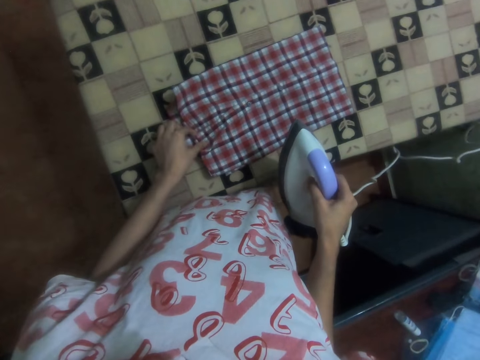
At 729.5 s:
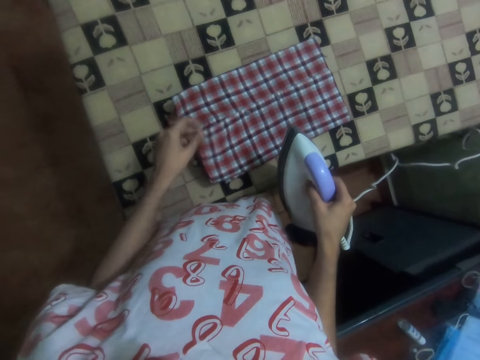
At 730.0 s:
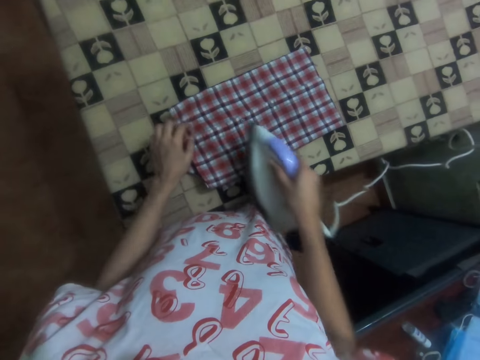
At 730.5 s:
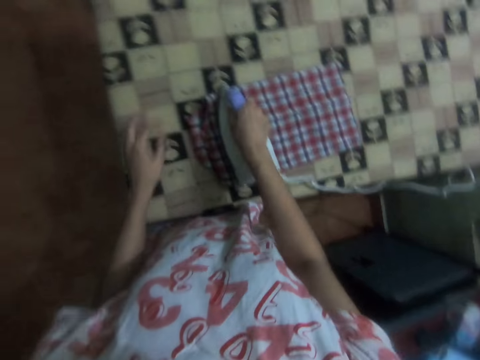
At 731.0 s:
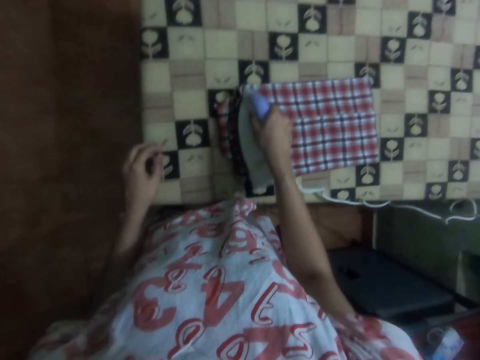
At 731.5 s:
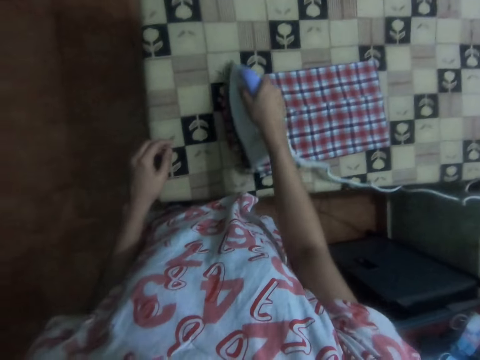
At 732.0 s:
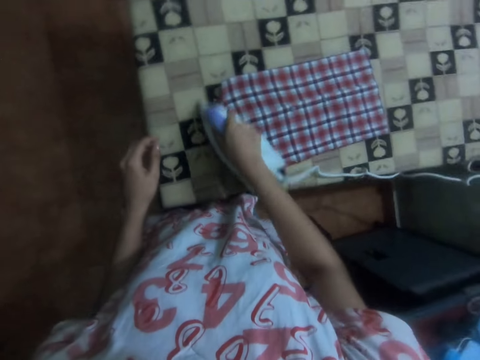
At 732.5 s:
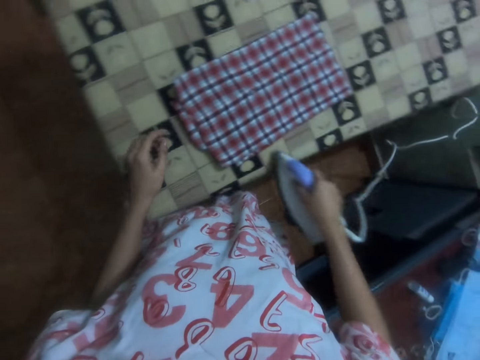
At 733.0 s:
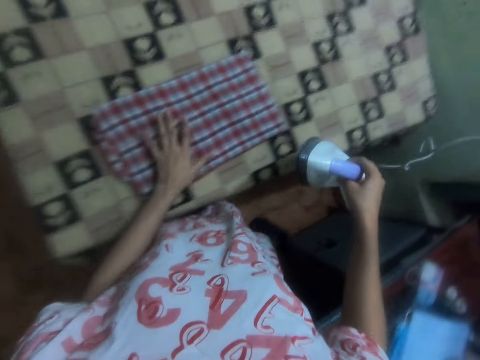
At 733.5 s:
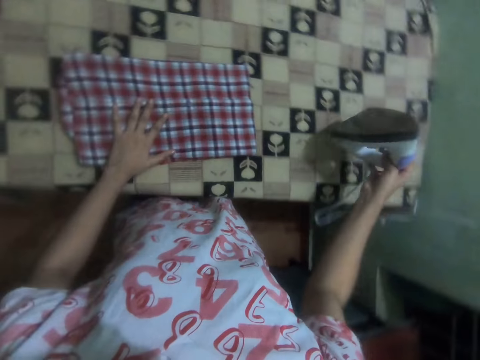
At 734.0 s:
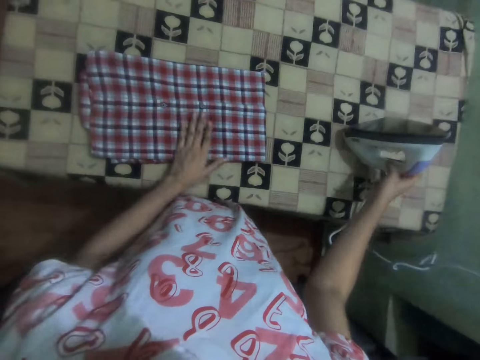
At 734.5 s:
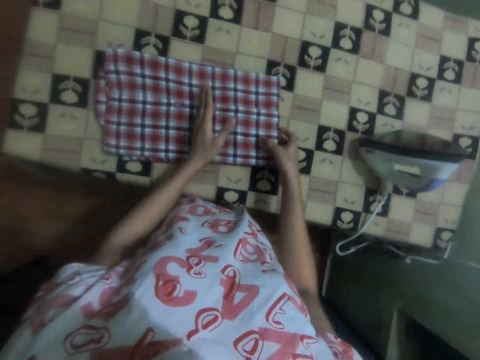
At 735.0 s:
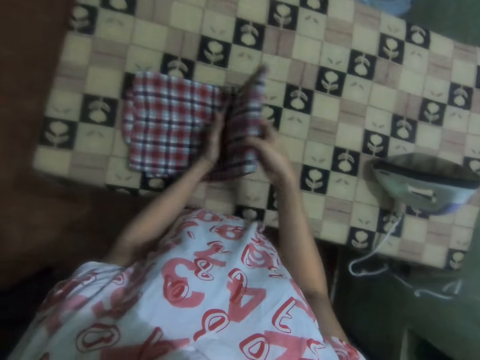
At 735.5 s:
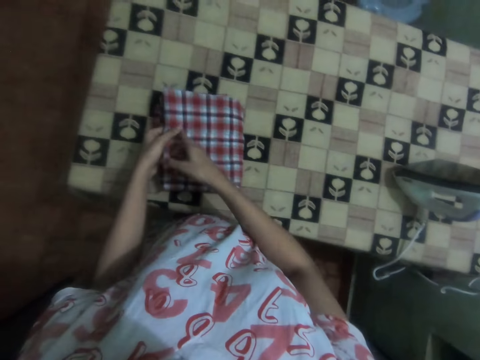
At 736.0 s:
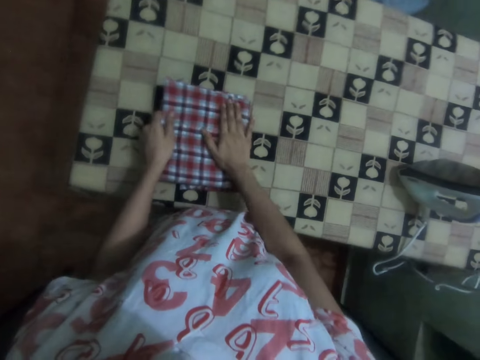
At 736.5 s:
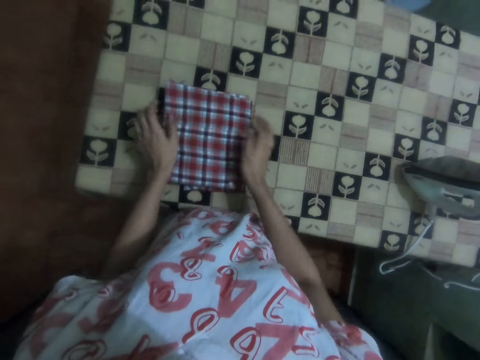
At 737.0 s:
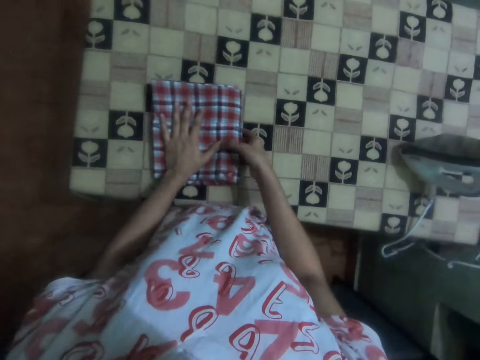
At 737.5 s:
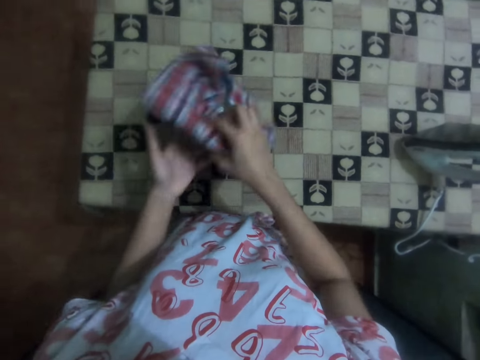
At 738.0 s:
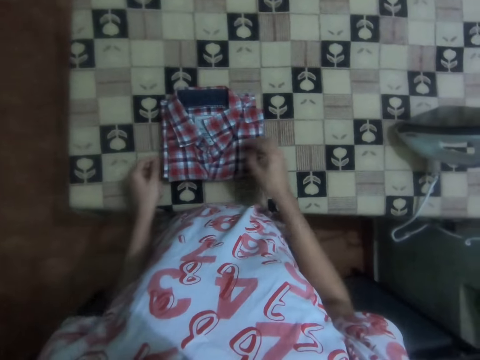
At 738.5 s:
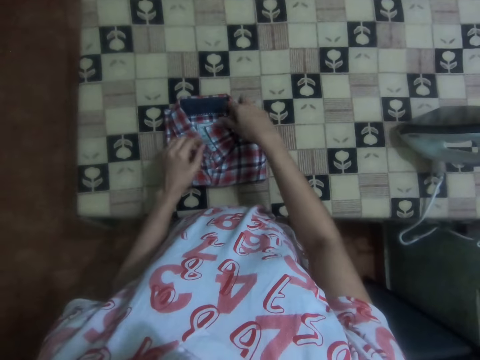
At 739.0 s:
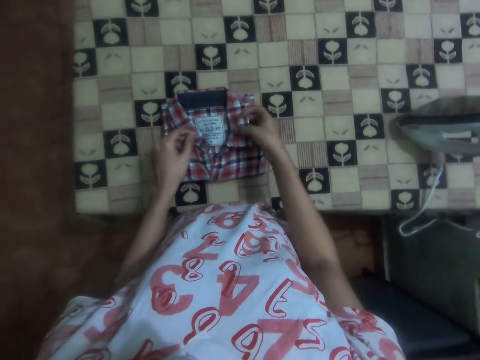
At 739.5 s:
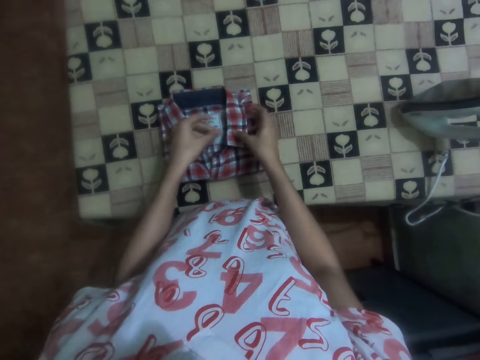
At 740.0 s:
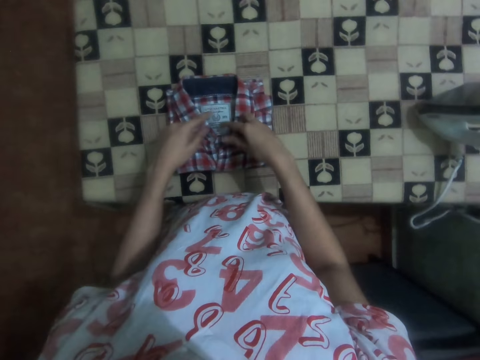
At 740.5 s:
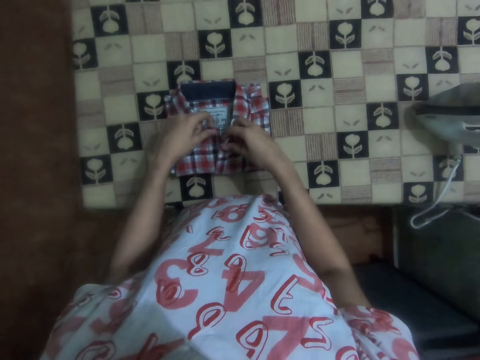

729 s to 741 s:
The camera wearer irons the shirt with the iron box. They put the iron box on the ironing table. They fold the cloth with both hands. They turn the shirt on the ironing table. They adjust the shirt.

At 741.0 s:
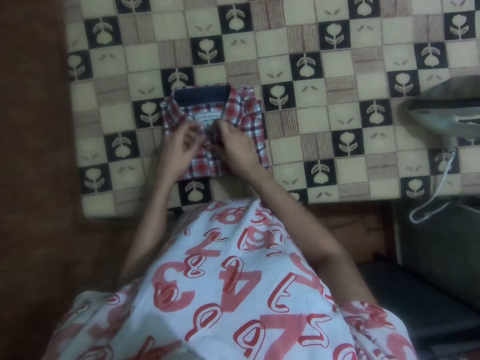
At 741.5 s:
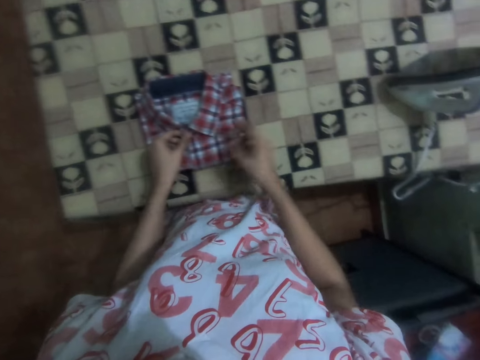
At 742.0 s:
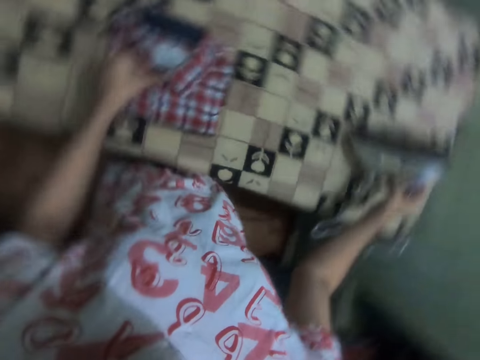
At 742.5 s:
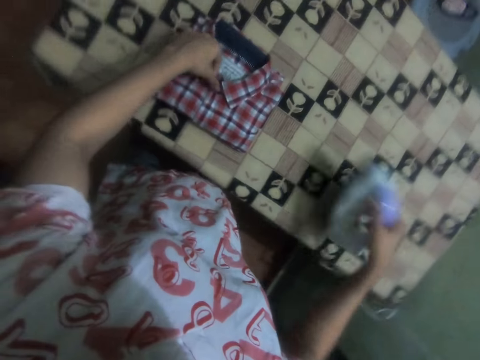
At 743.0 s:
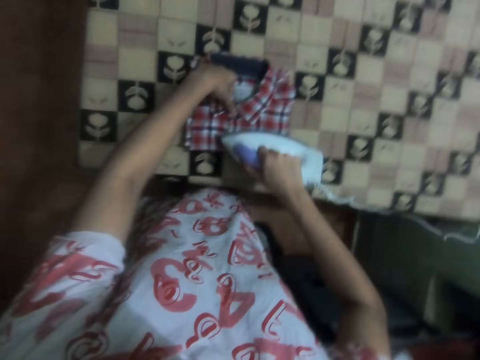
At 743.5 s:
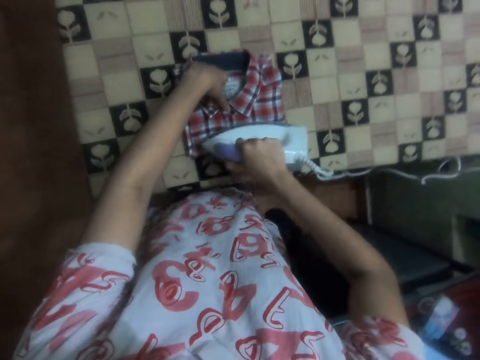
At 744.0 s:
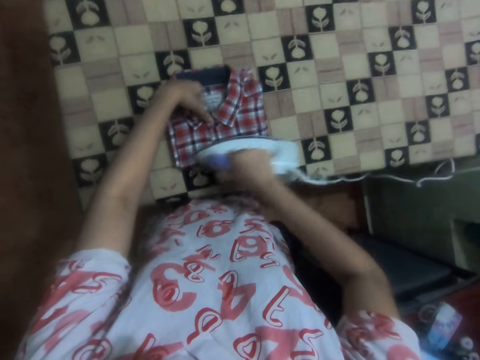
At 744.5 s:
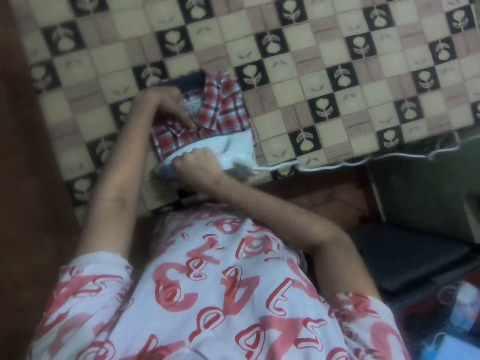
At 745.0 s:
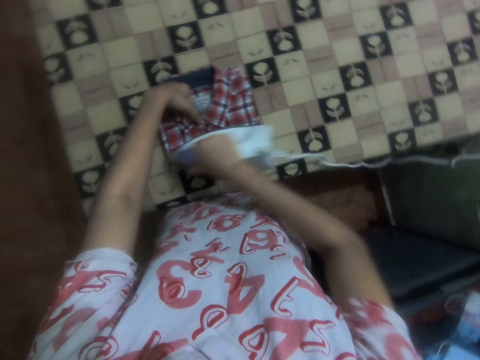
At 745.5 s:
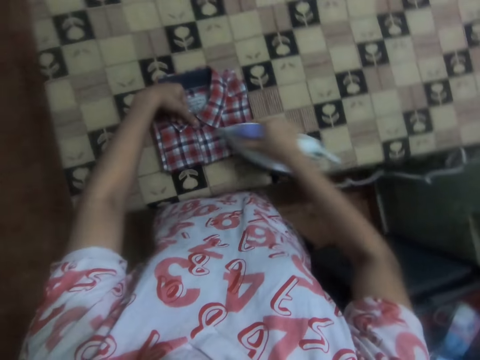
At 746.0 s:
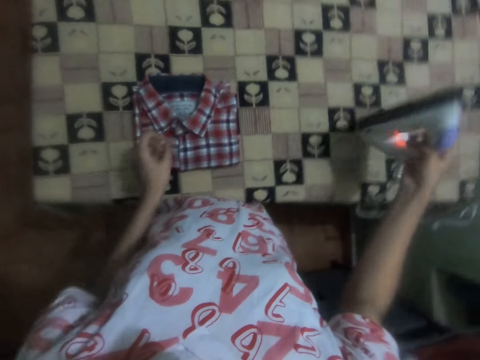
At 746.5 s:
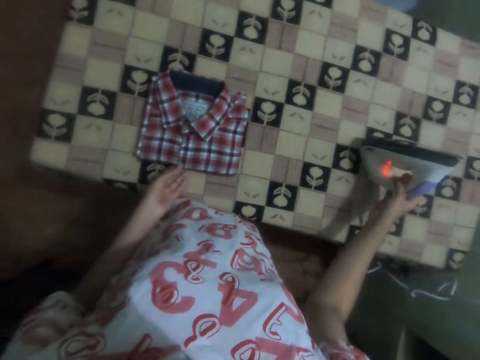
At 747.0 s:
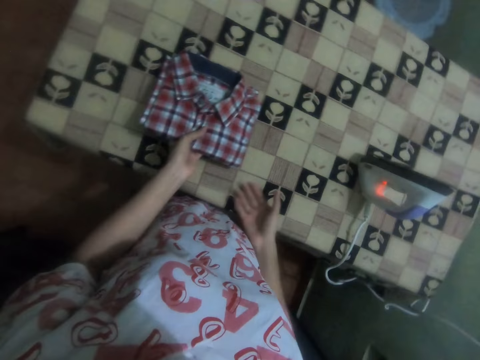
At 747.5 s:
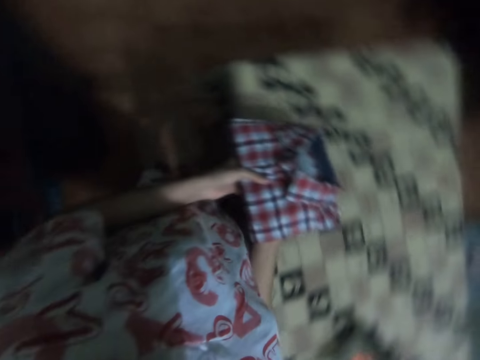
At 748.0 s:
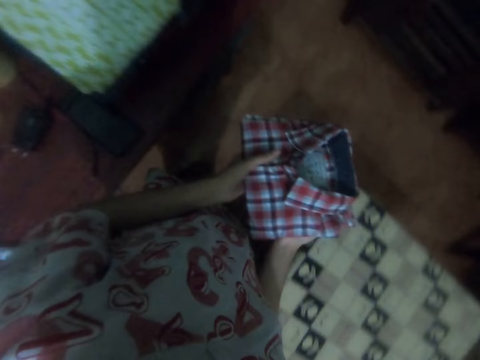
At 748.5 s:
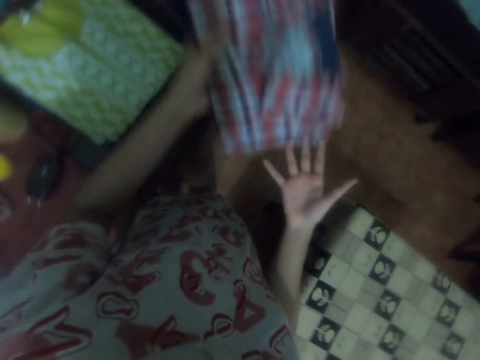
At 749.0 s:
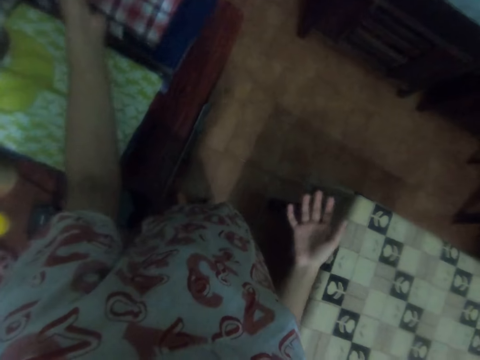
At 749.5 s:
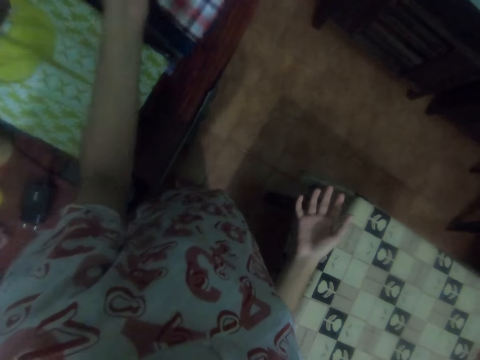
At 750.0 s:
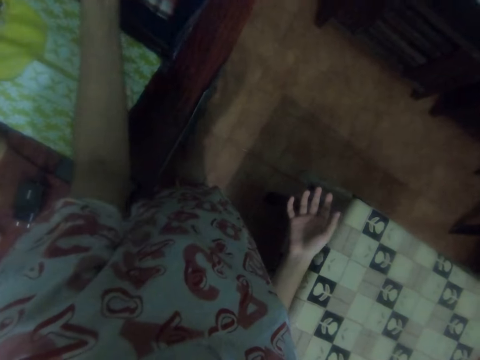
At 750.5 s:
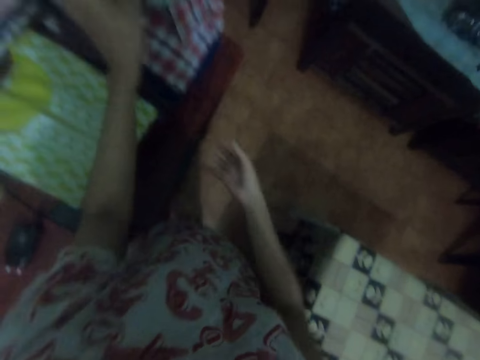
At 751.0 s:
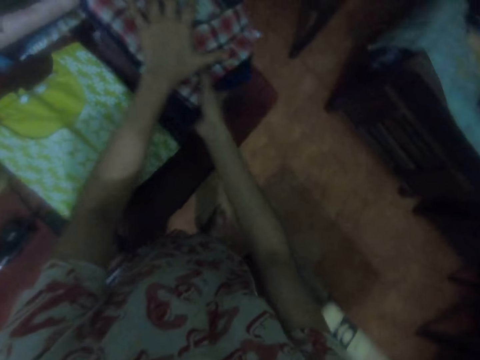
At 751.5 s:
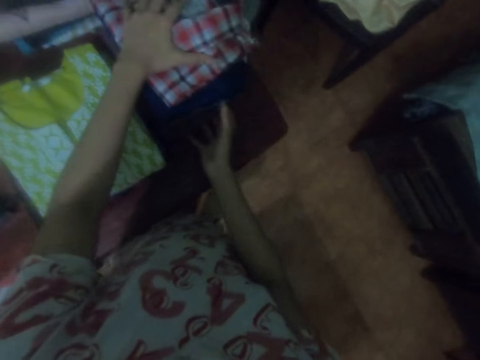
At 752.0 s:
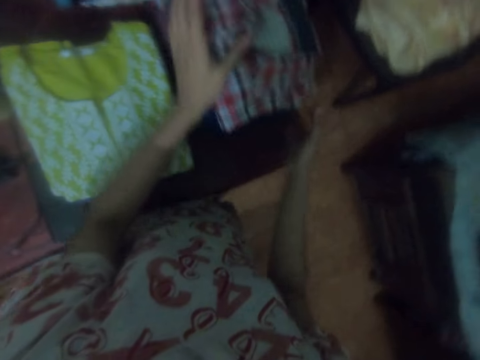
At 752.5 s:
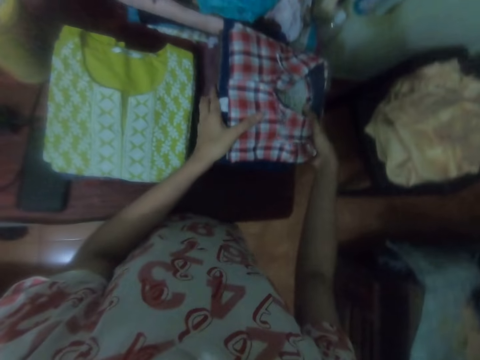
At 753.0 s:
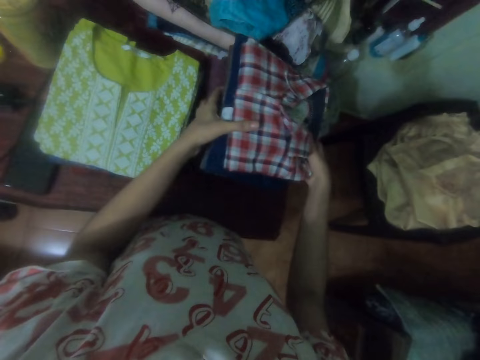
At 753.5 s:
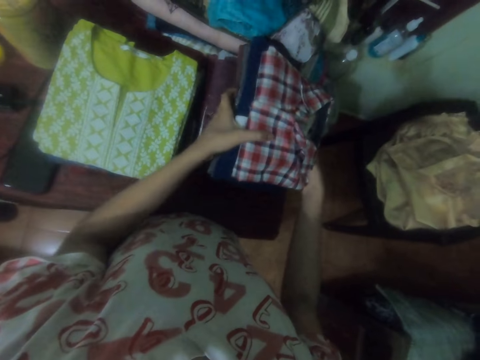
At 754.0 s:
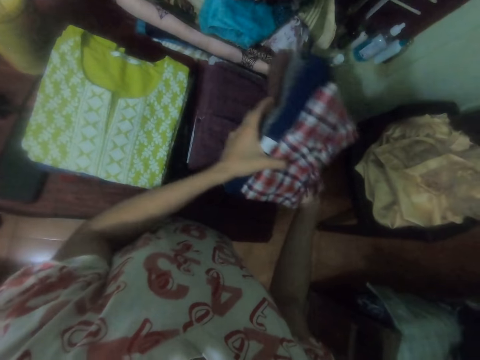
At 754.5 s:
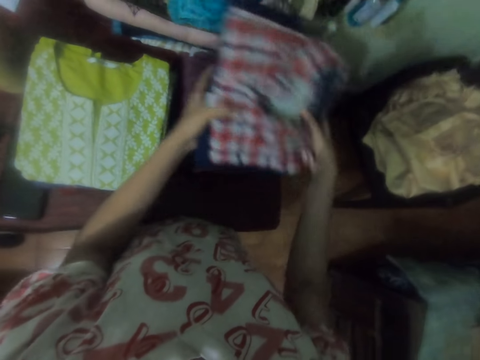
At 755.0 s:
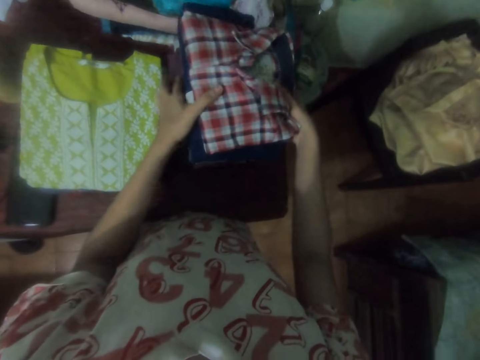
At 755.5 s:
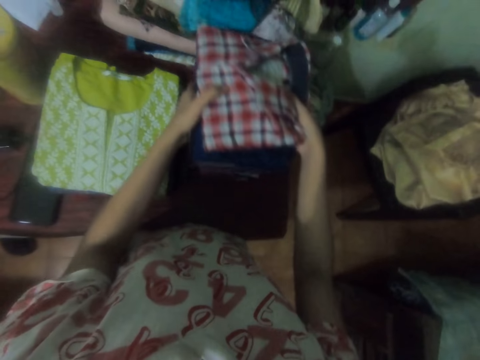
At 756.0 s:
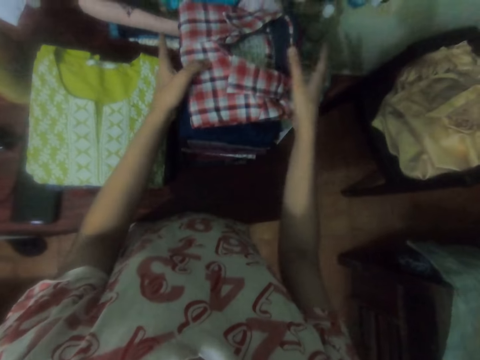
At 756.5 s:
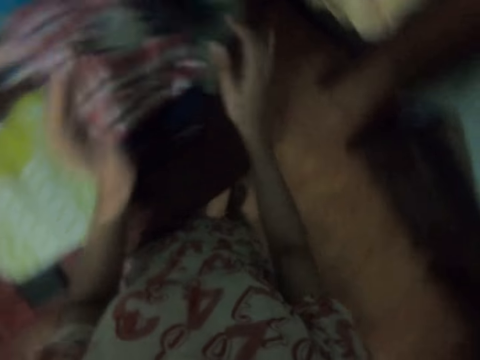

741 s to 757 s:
The camera wearer takes the iron box from the table. They iron the shirt with the iron box. They put the iron box on the ironing table. They pick the shirt. They put the shirt on the clothes. They adjust the clothes.
